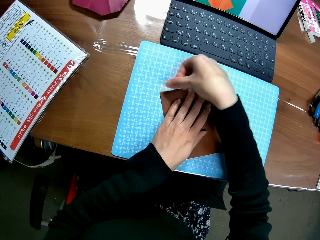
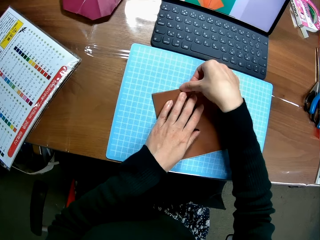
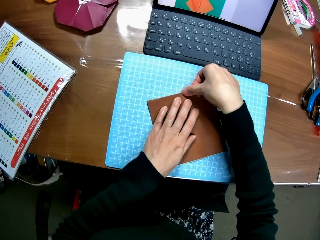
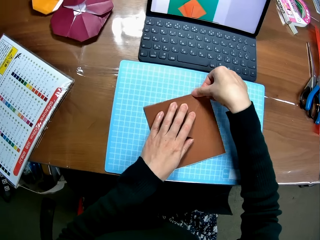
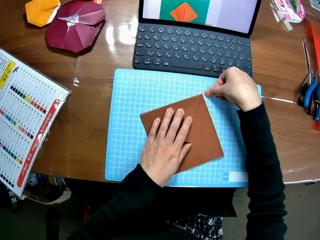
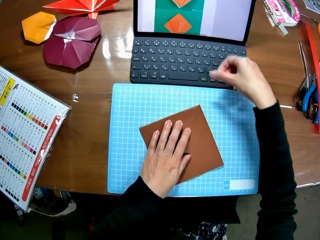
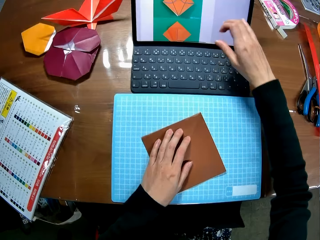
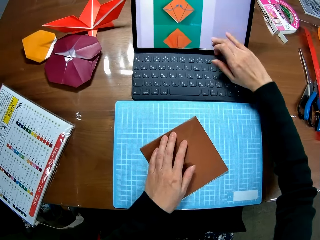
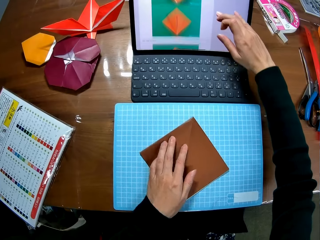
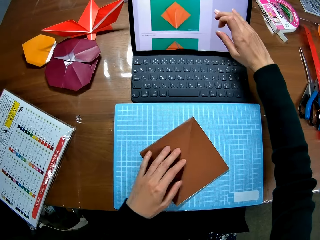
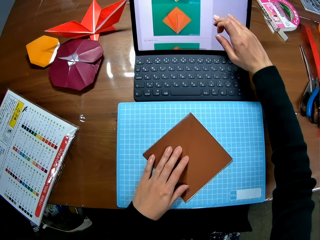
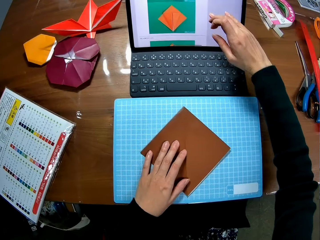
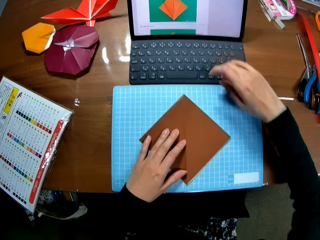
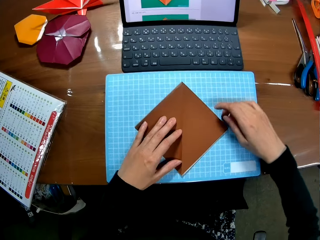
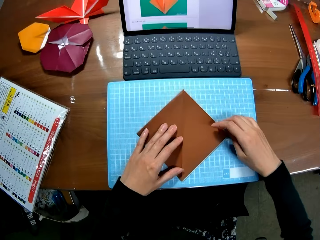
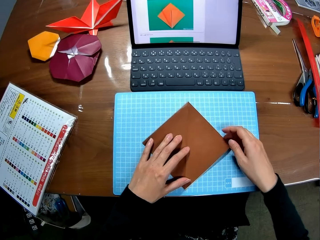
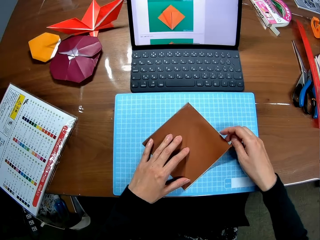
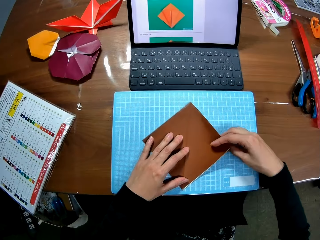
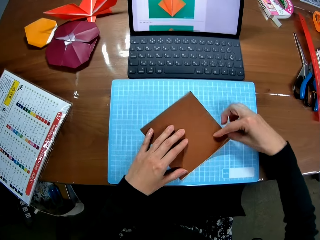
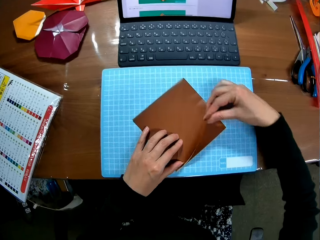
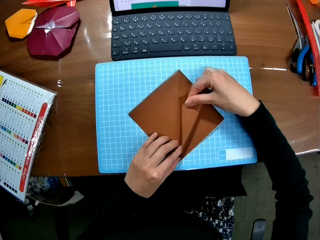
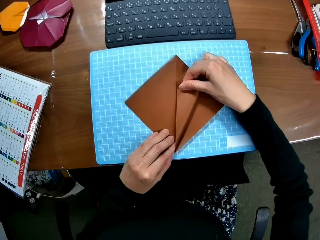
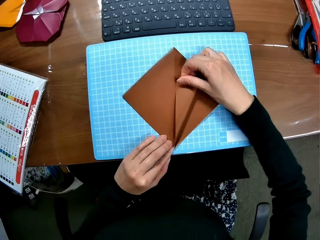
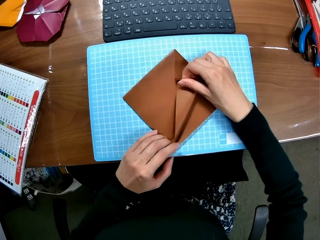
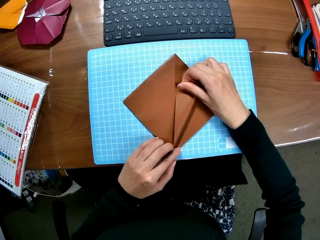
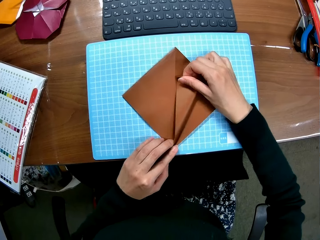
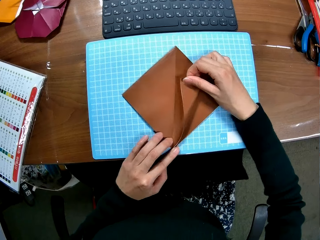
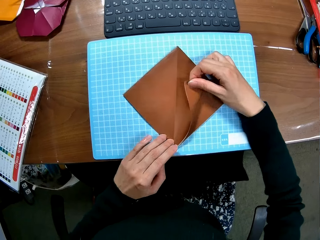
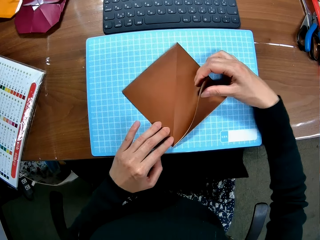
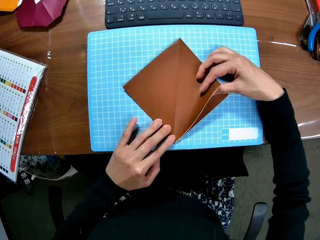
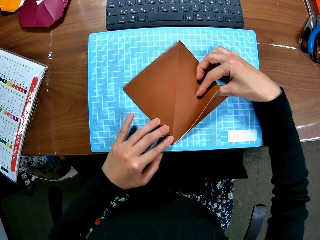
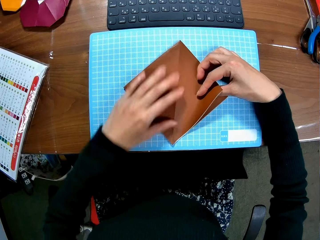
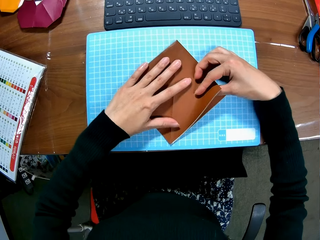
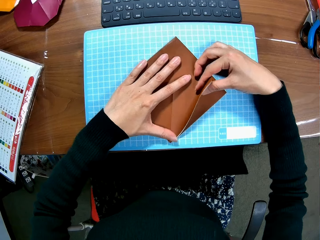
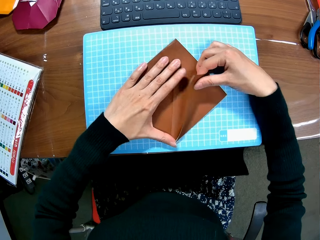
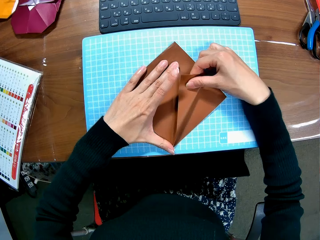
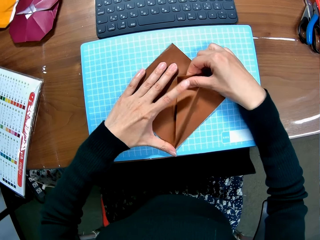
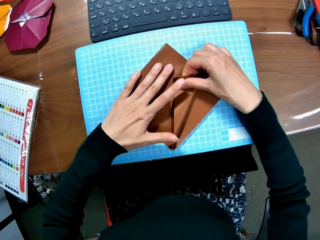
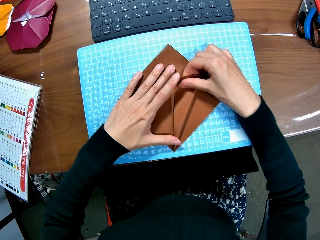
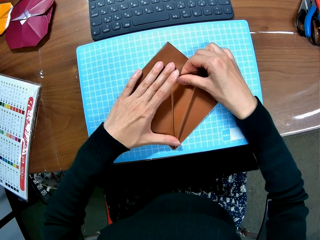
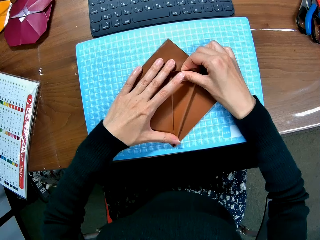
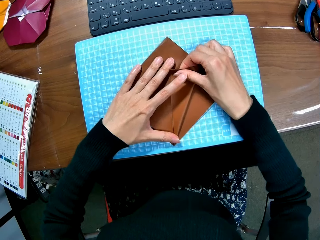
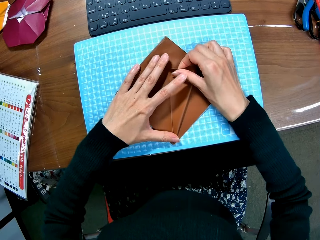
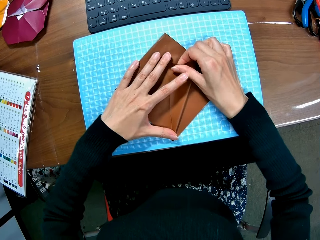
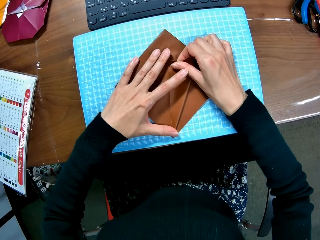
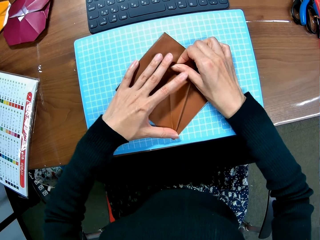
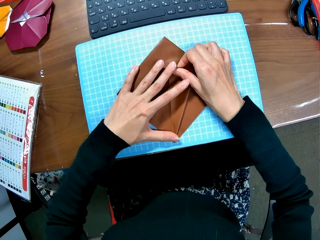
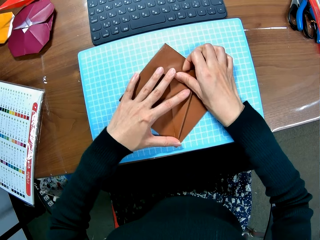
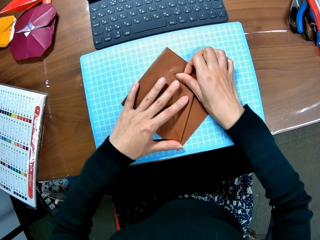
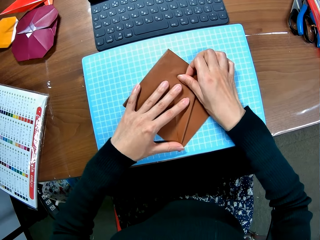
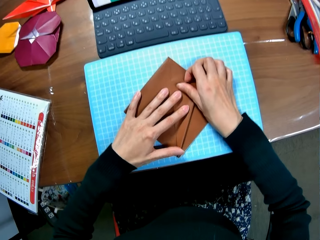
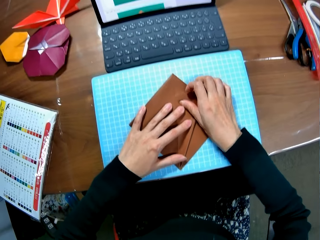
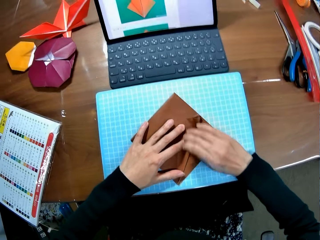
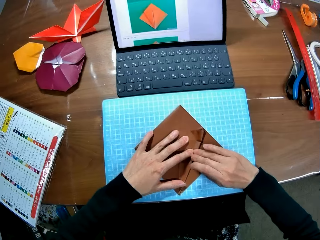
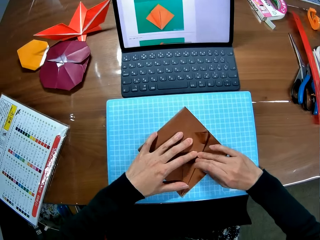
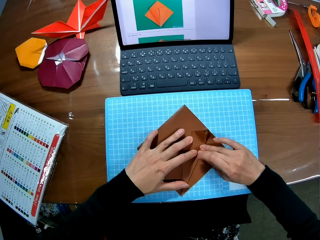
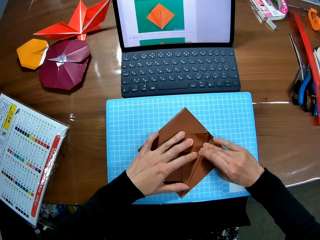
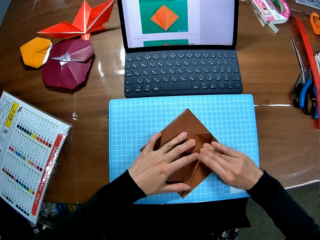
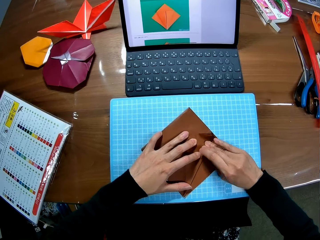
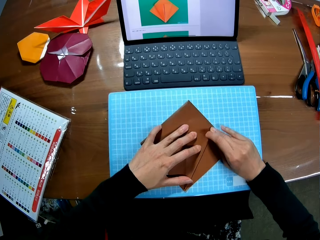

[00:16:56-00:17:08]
The camera wearer operates the laptop. They touch the screen. They fold the craft paper.

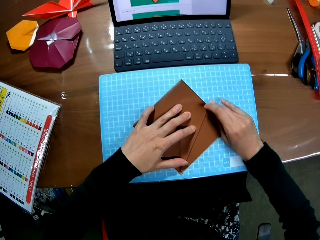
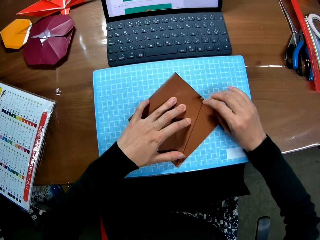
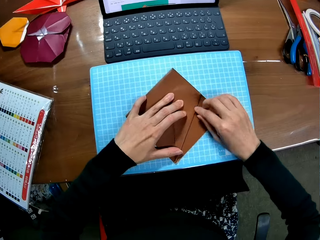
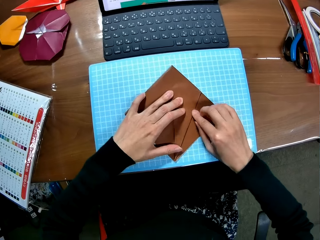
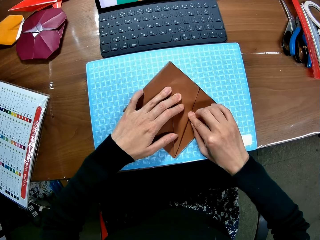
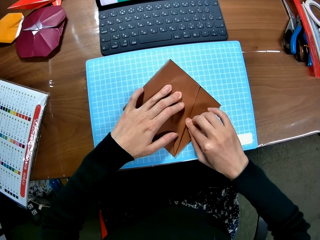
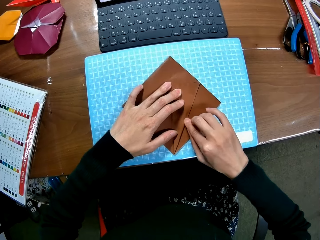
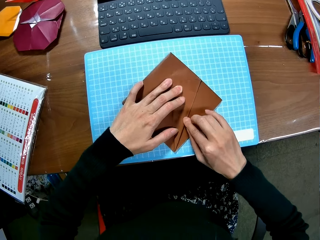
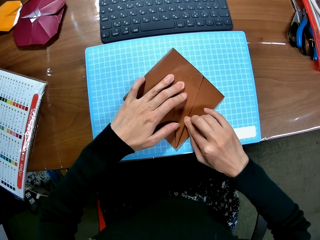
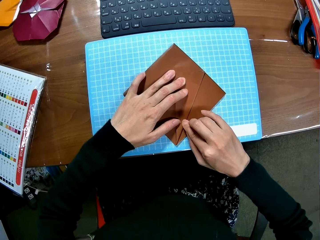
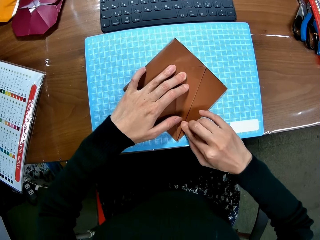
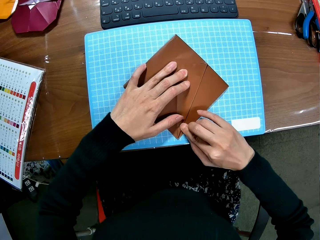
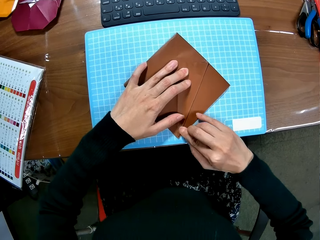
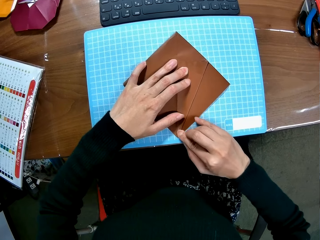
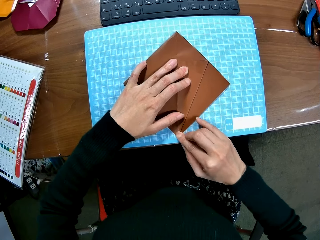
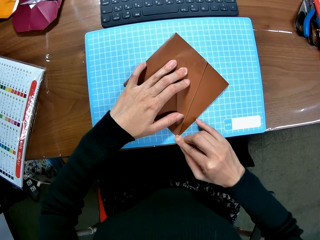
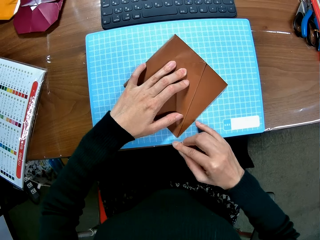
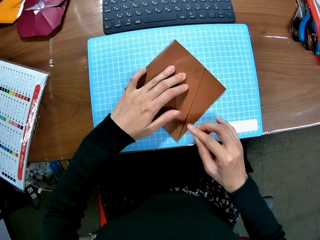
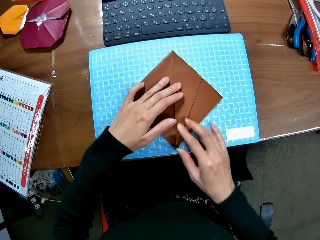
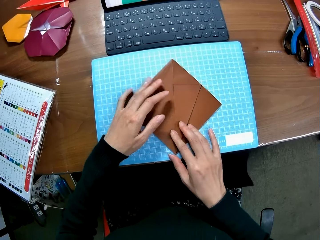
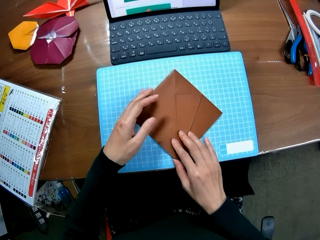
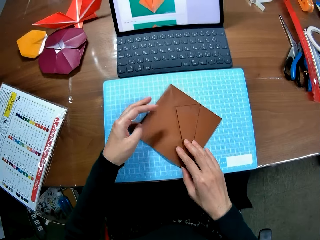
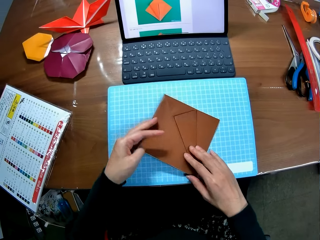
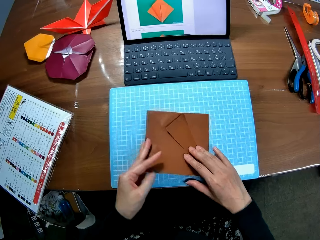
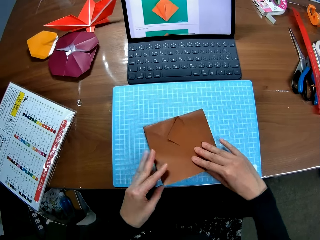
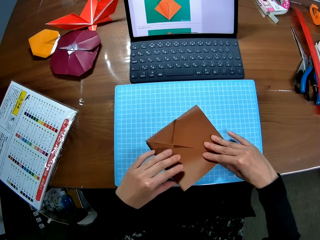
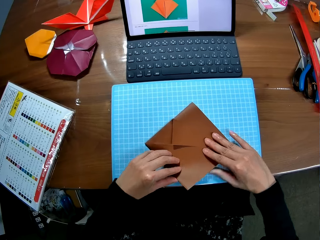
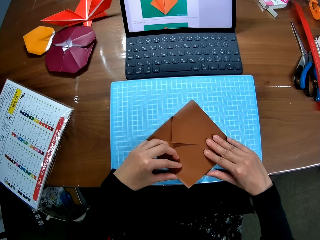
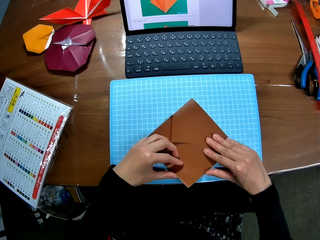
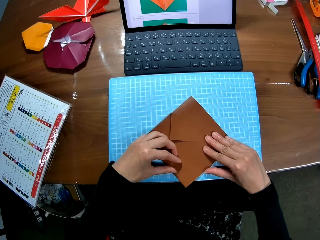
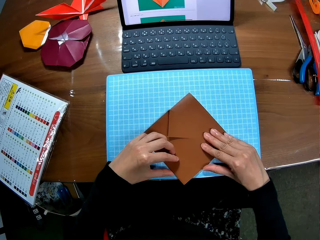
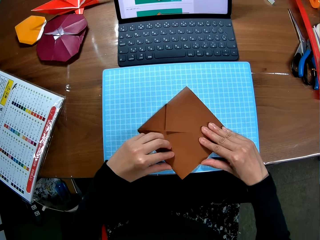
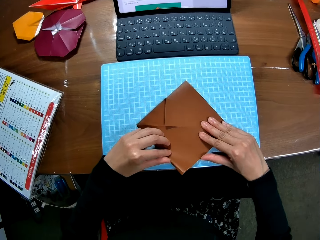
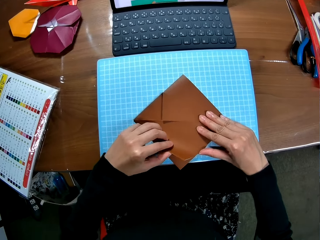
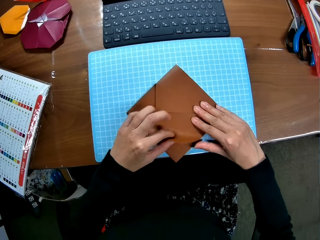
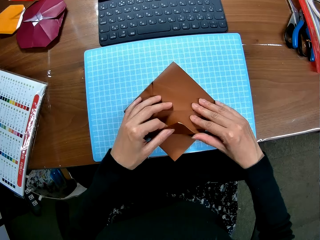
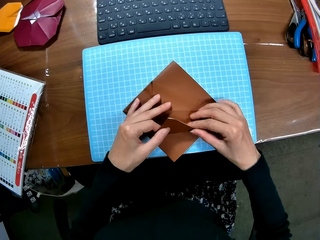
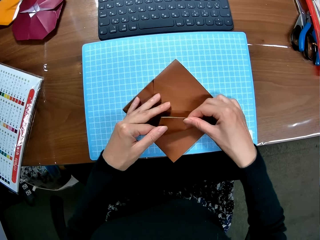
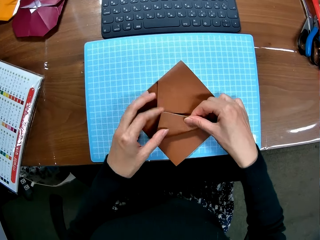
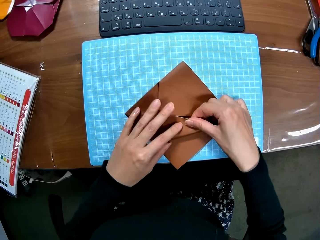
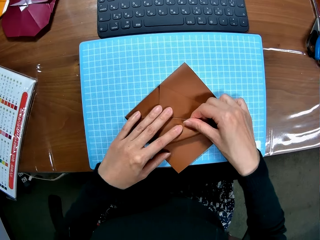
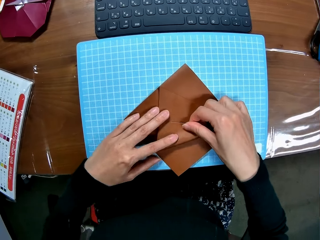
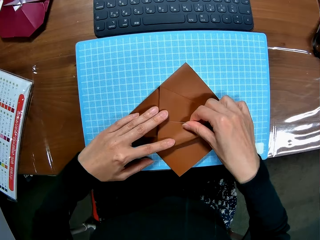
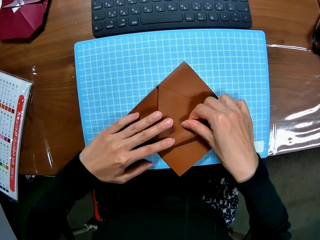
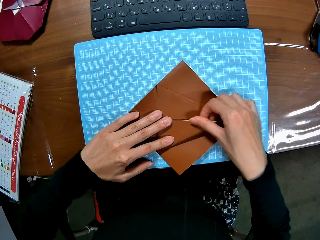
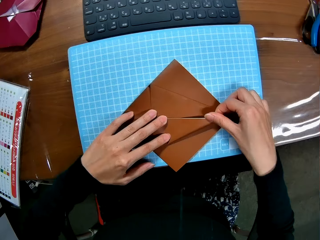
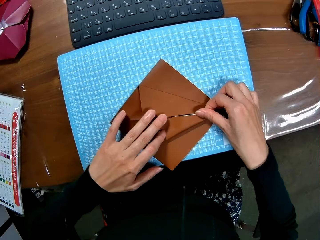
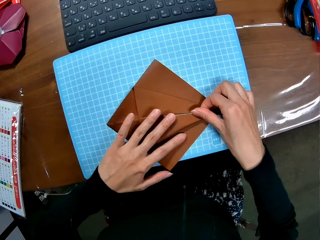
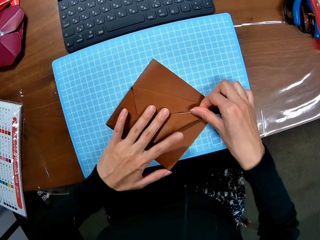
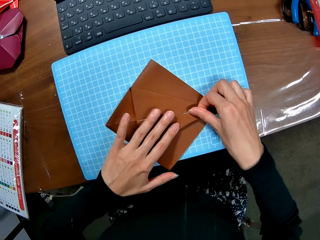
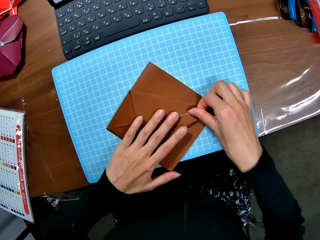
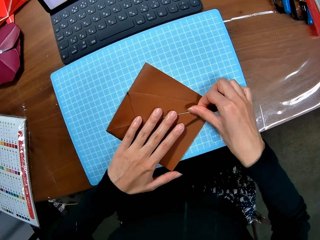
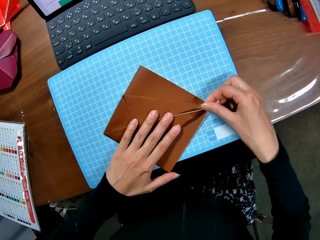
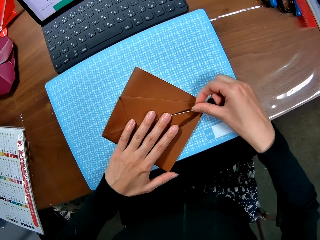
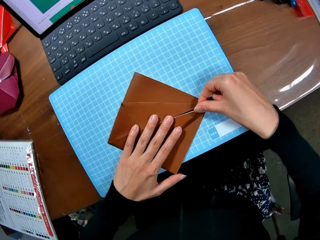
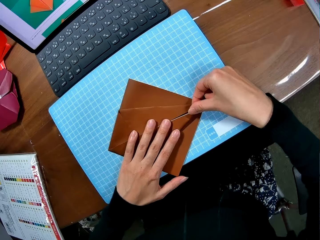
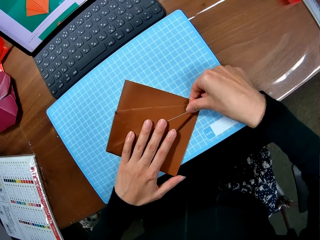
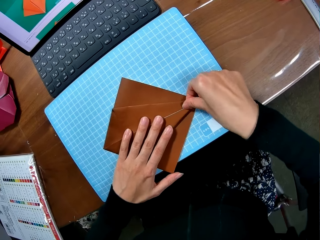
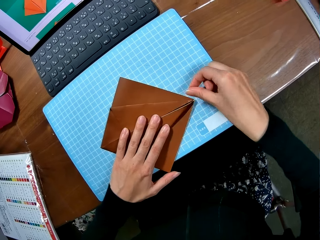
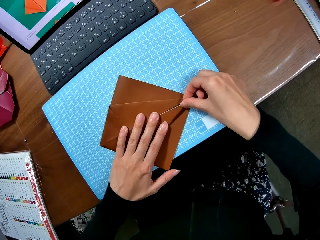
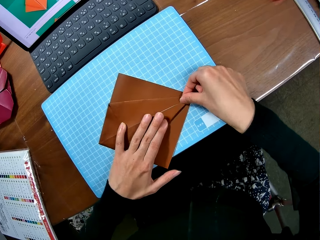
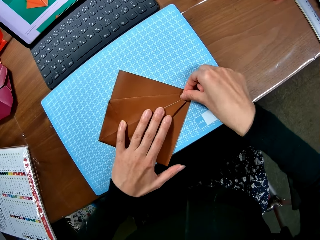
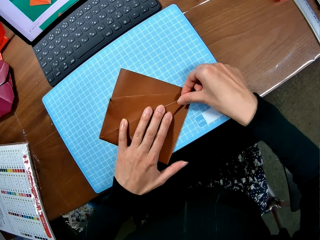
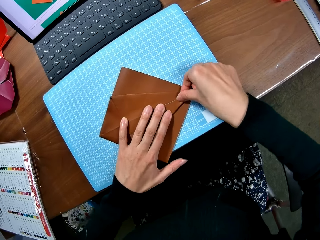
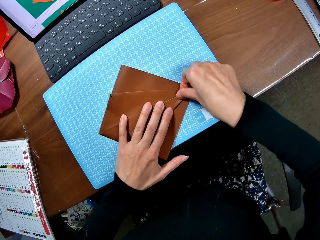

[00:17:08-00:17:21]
The camera wearer moves the craft paper. They fold the craft paper.
